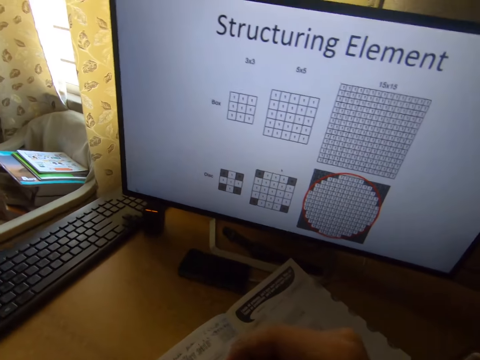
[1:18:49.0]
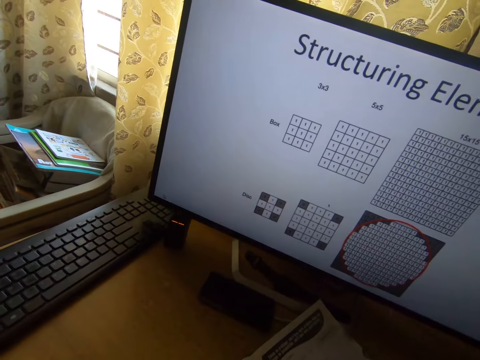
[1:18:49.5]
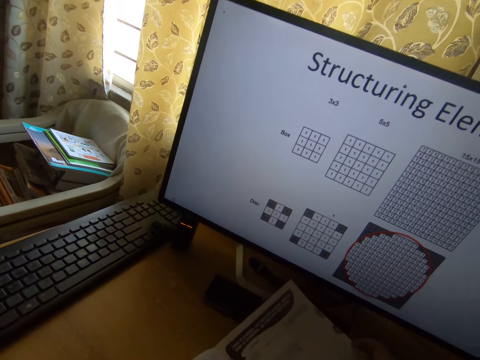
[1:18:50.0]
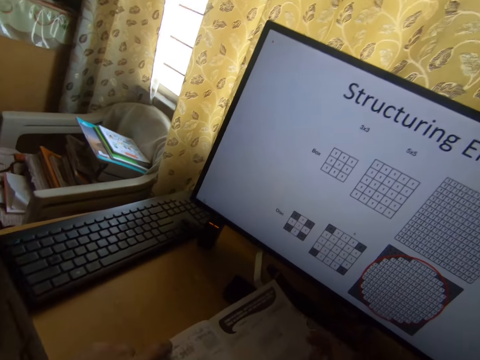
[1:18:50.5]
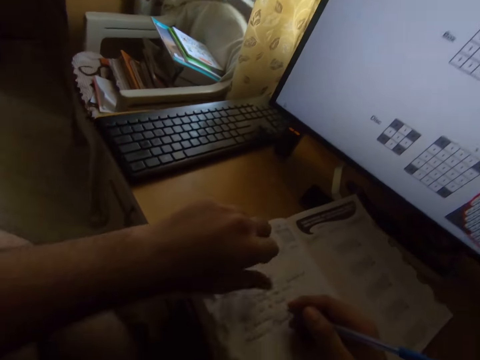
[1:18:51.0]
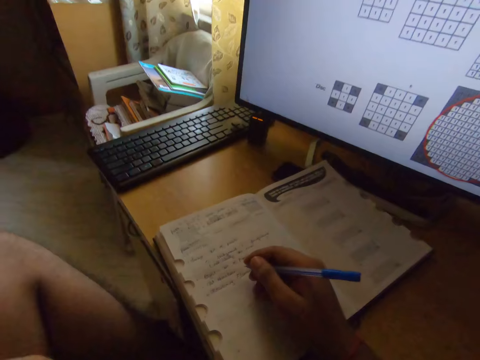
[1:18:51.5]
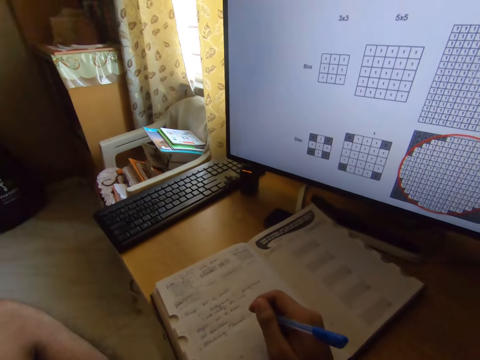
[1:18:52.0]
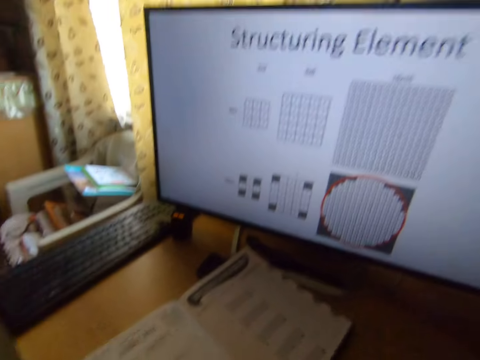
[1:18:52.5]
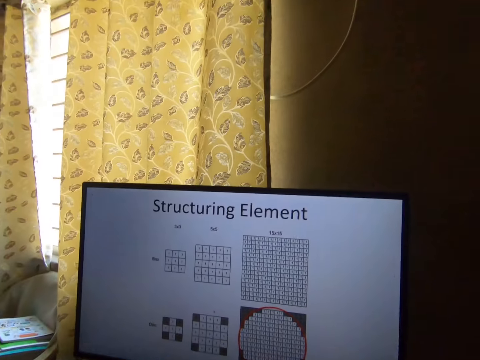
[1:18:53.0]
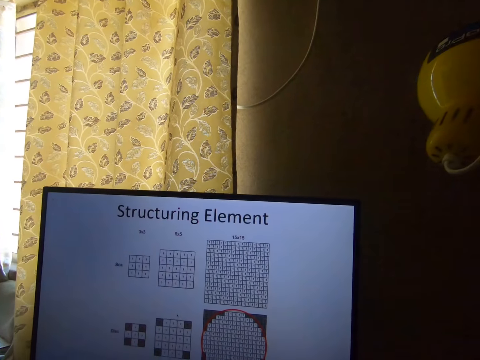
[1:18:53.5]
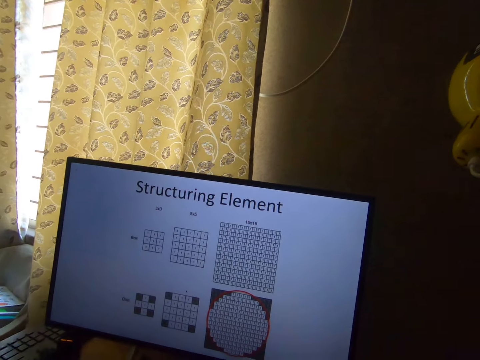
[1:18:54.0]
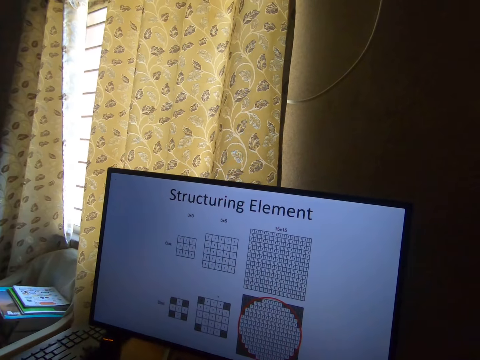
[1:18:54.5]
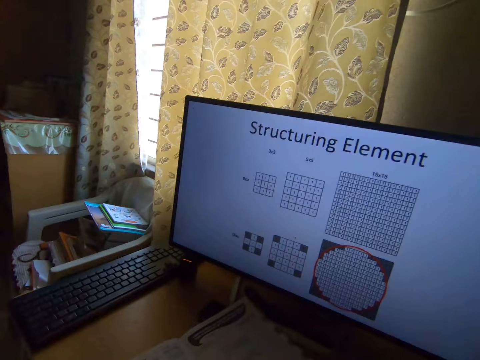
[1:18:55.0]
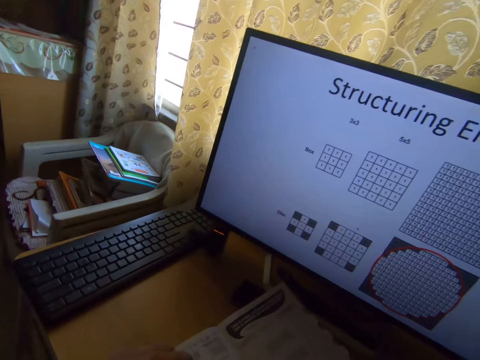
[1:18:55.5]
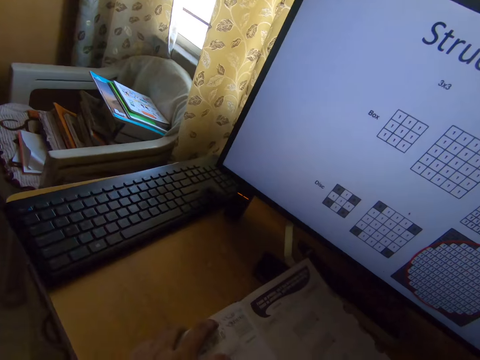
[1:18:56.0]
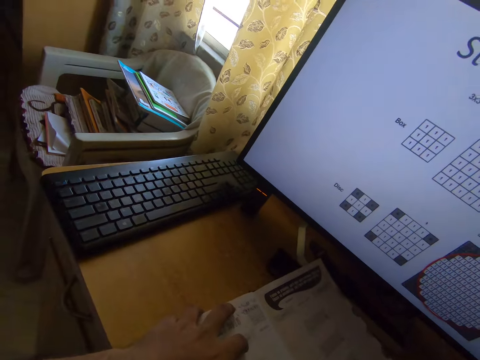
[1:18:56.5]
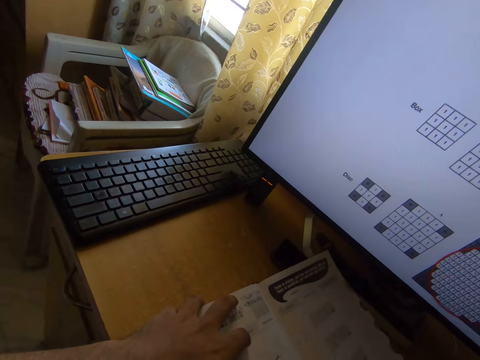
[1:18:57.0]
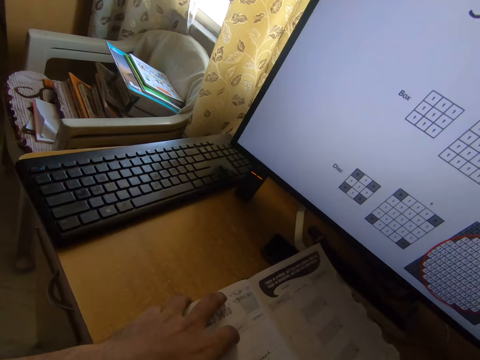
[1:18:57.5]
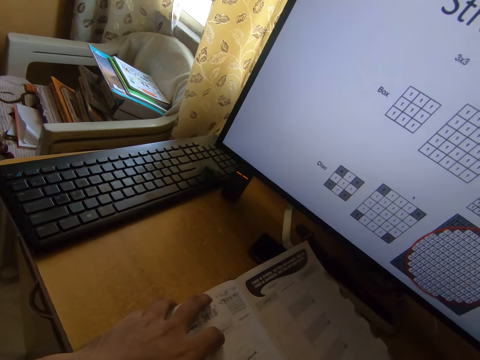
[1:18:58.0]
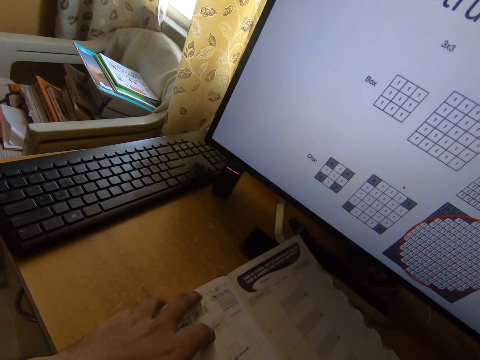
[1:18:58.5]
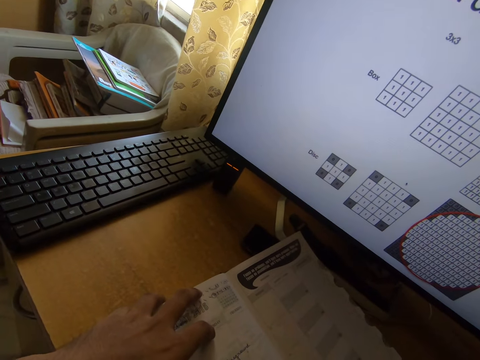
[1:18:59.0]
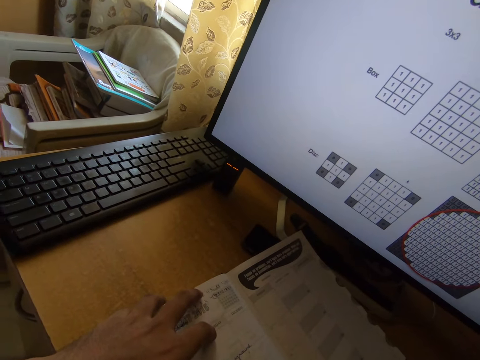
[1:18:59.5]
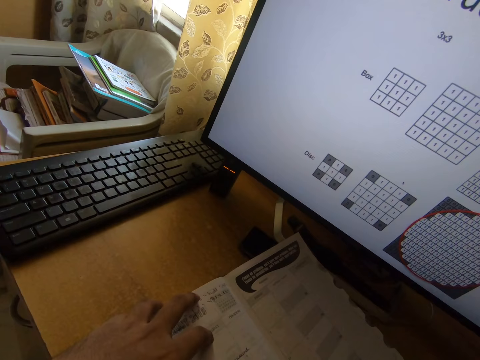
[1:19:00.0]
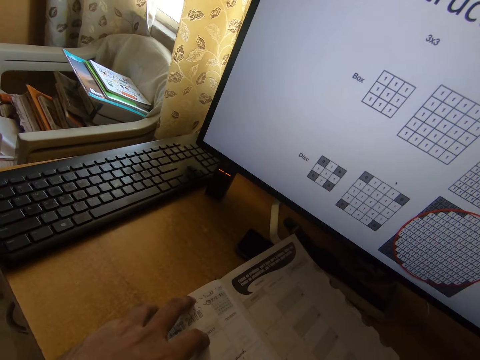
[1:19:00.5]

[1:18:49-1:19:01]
The camera wearer writes on the book with the pen in his right hand. He moves the book on the table with both hands. He removes his left hand from the book. He operates a computer. He holds the book with his left hand. He writes on the book with the pen.

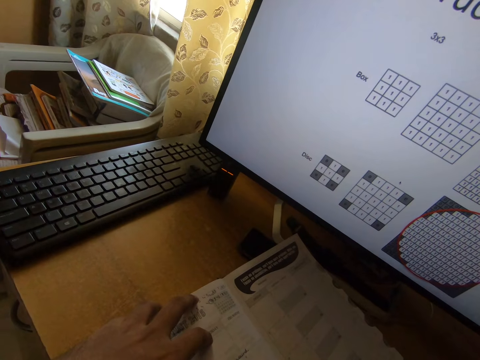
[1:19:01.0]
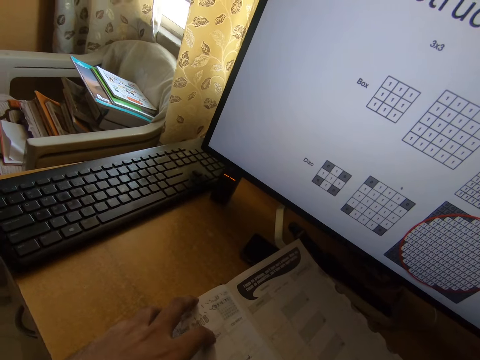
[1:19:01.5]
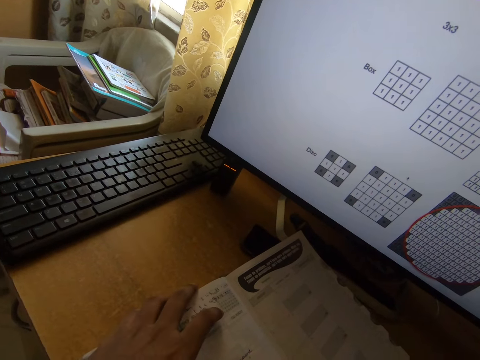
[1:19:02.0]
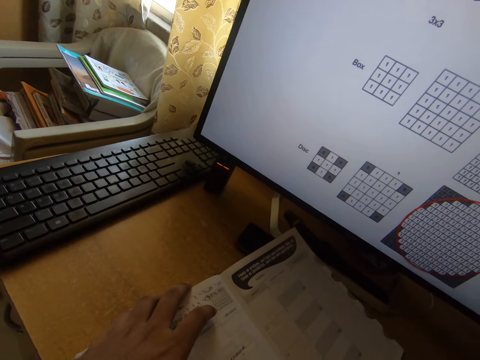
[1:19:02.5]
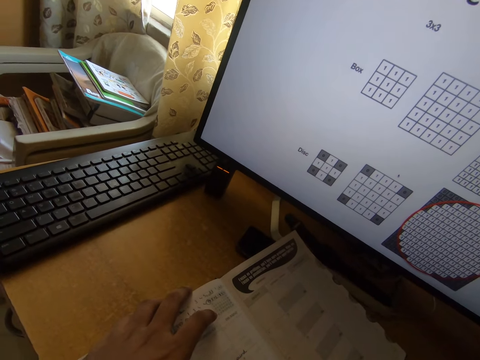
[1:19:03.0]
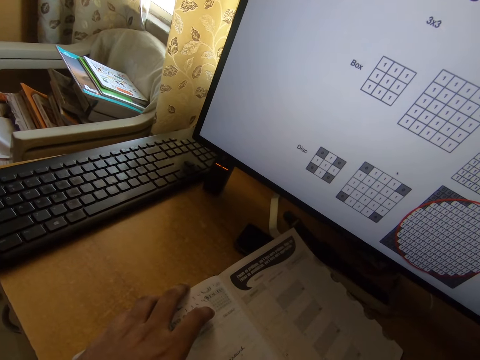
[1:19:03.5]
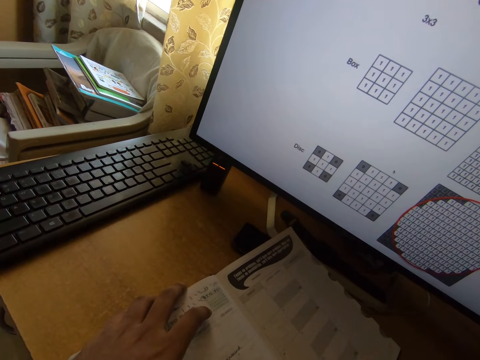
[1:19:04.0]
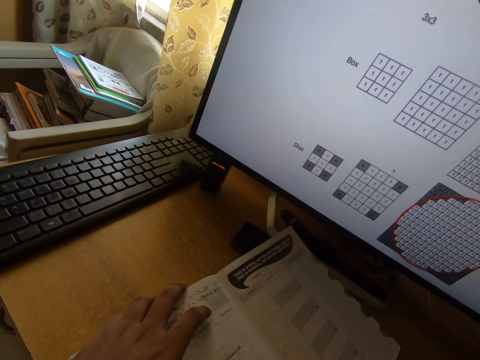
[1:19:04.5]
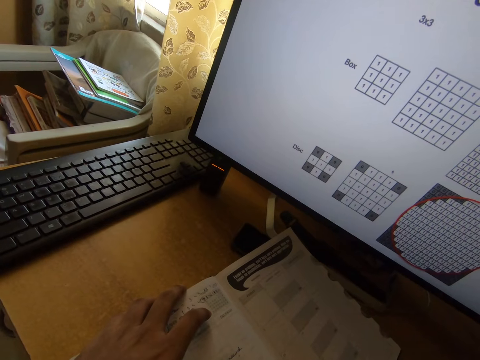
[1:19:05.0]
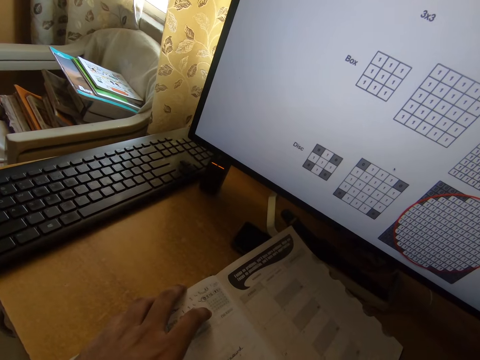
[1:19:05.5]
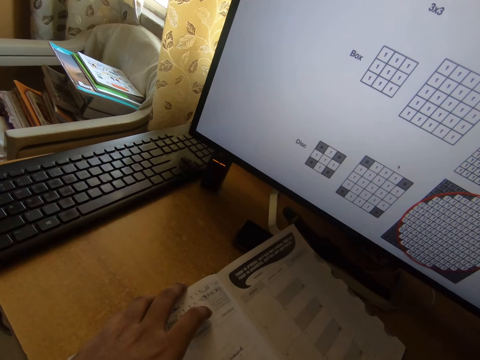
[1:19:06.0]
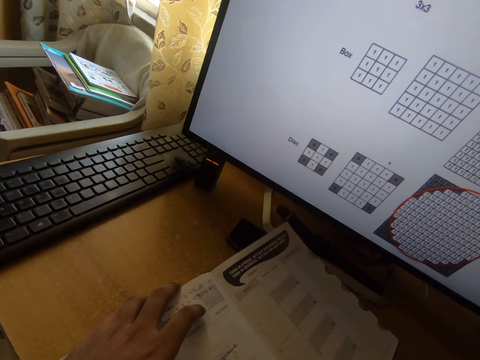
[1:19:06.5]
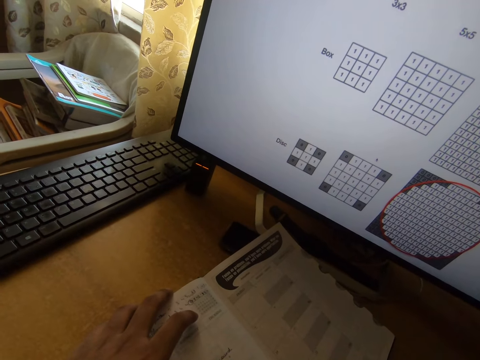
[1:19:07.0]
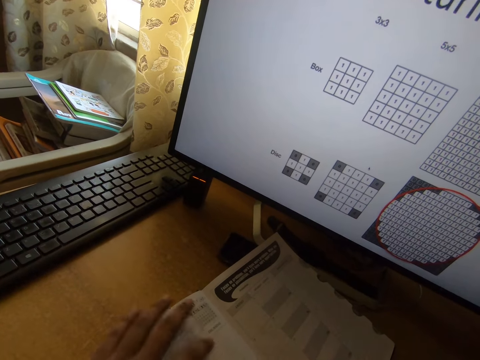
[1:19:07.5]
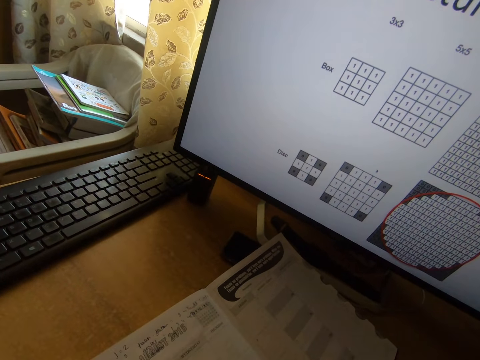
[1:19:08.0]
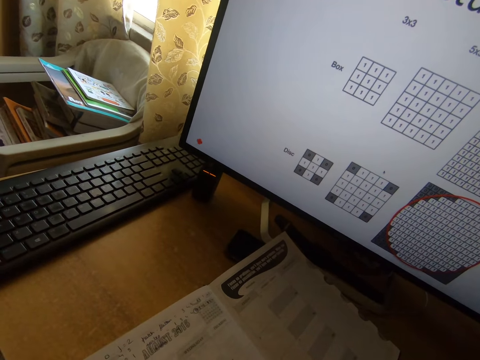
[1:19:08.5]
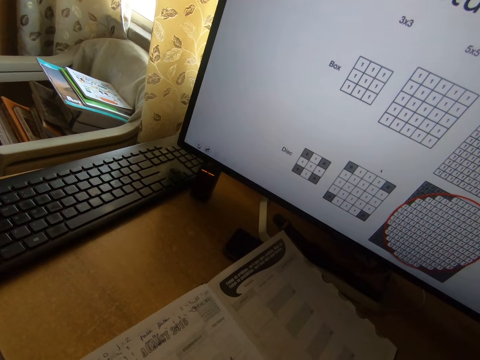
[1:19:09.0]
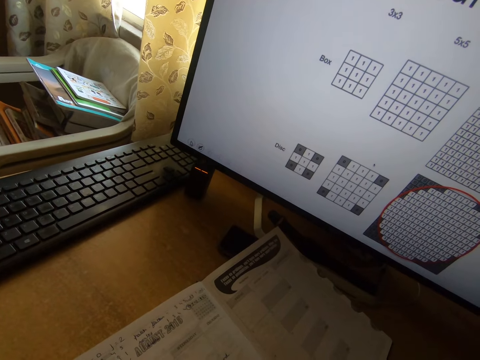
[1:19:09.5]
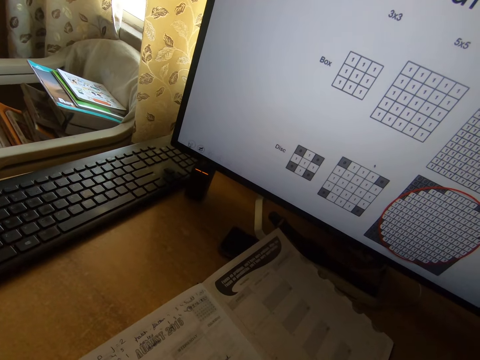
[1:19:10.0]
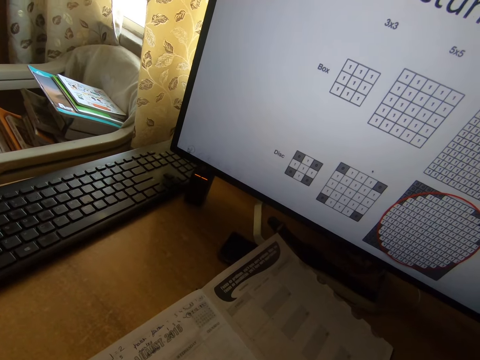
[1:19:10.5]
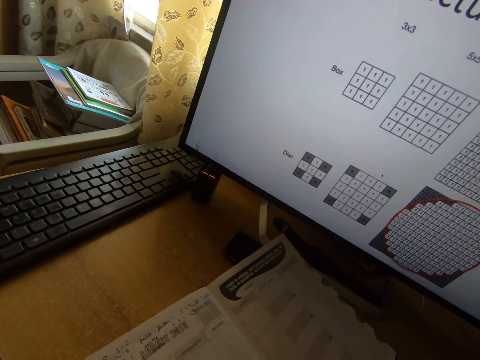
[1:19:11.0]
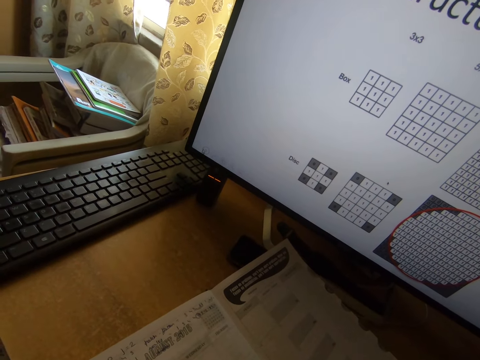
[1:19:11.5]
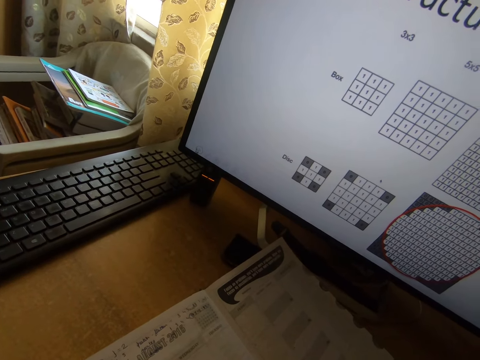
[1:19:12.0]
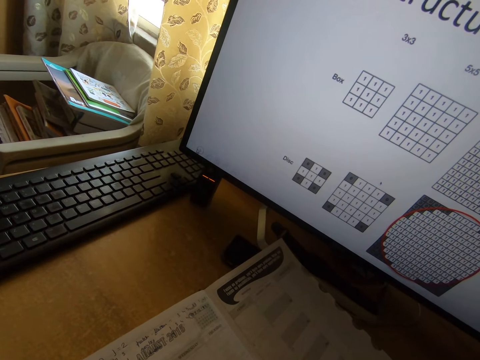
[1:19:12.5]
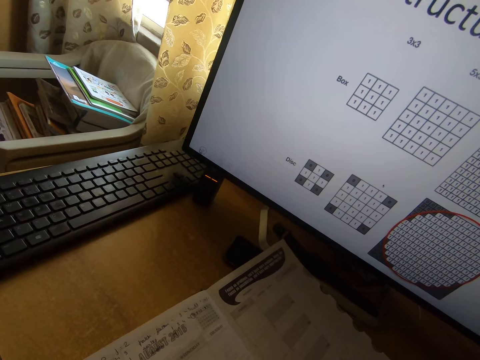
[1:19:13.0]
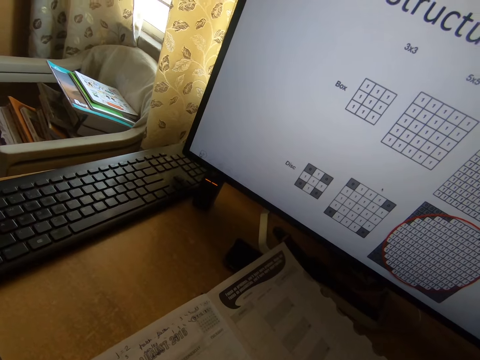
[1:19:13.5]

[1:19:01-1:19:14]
The camera wearer removes his left hand from the book. He operates a computer.

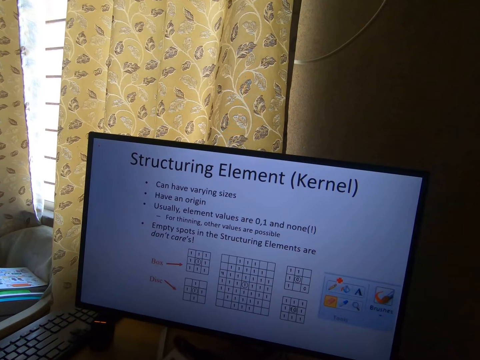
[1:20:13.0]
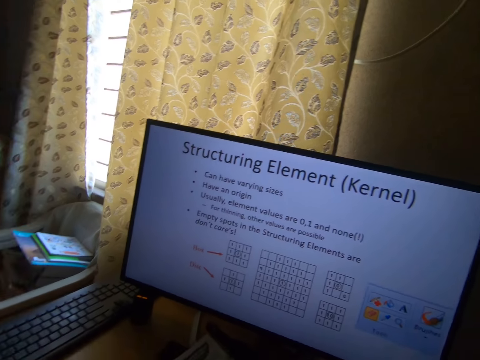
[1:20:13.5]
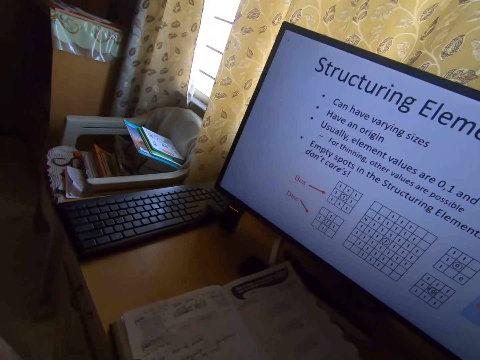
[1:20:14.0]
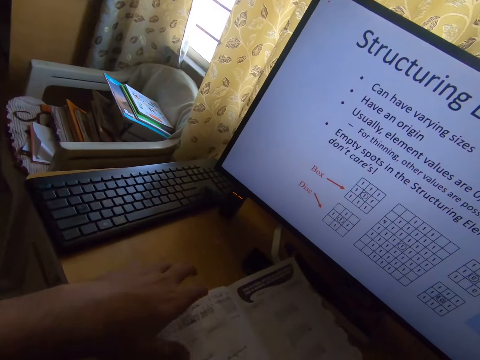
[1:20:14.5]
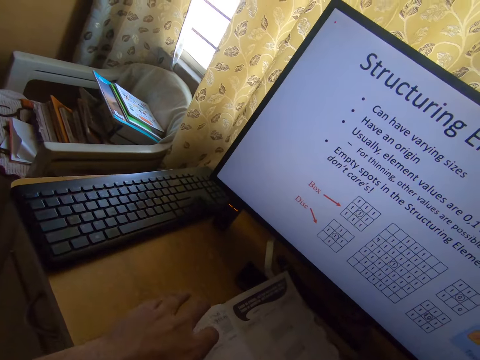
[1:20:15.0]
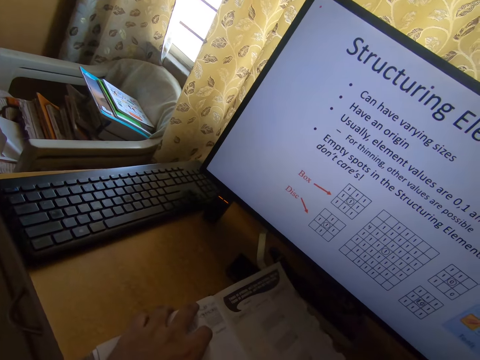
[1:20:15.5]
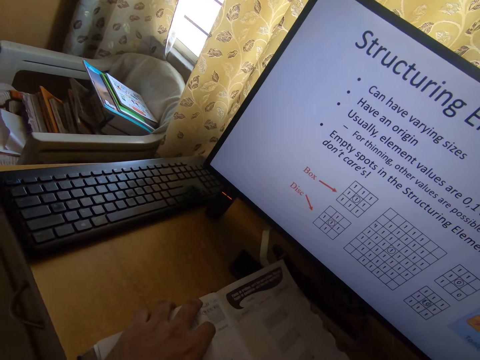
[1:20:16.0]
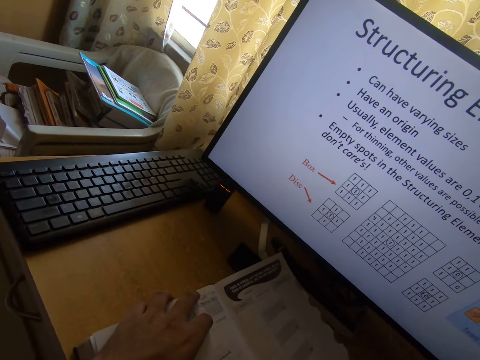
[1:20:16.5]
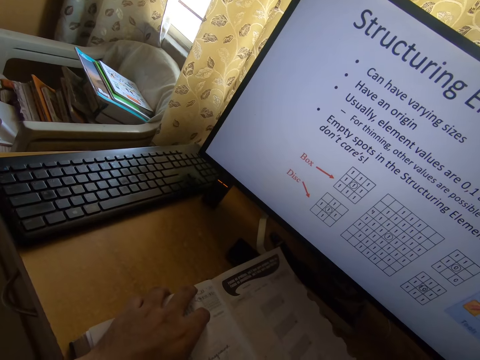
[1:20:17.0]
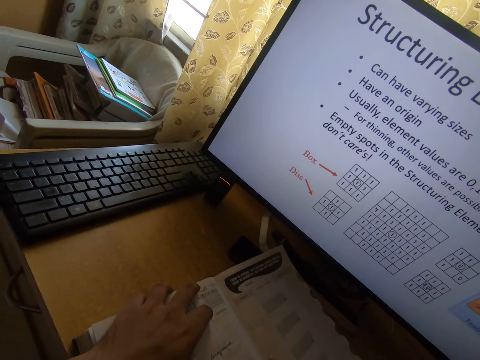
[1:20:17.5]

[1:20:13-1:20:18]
The camera wearer holds the book with his left hand.
